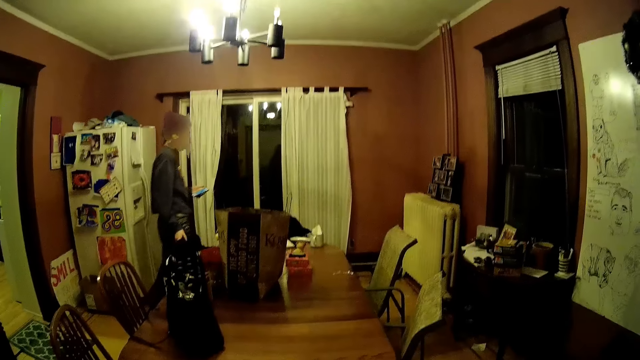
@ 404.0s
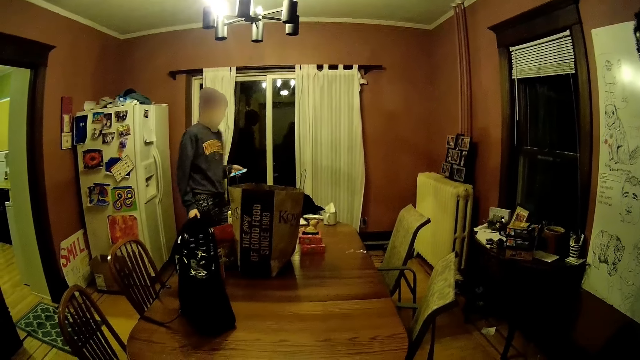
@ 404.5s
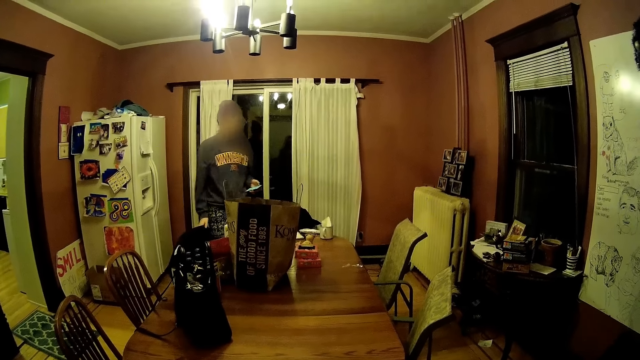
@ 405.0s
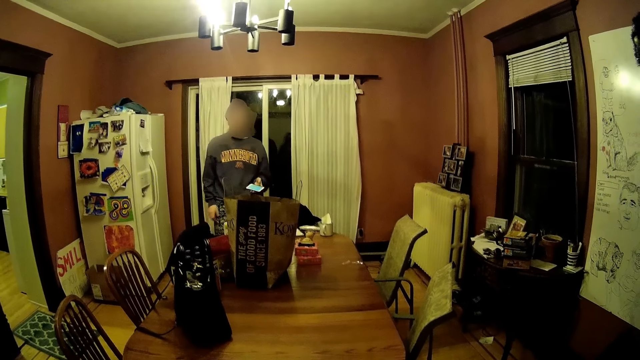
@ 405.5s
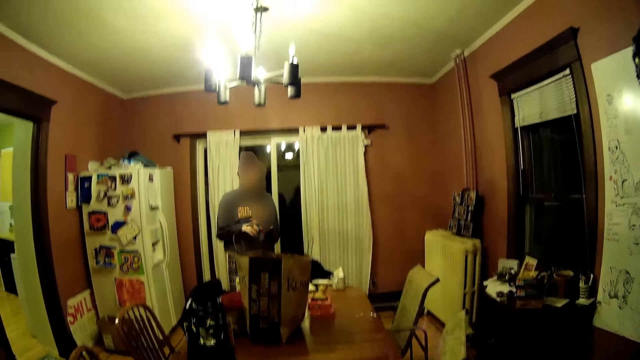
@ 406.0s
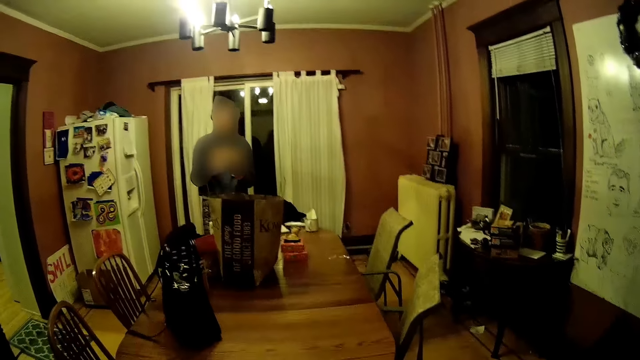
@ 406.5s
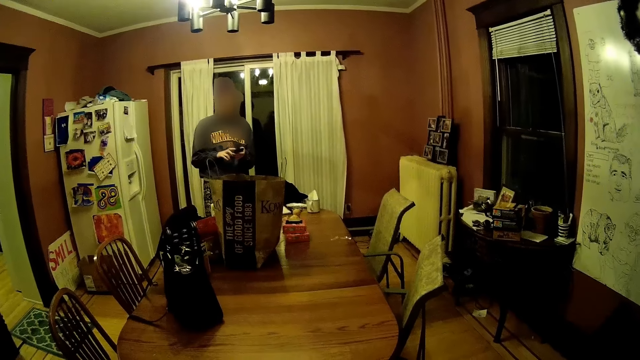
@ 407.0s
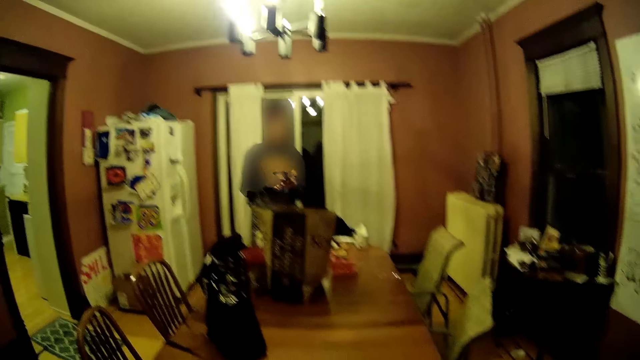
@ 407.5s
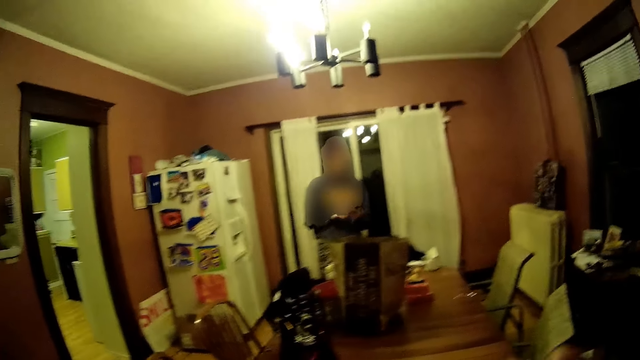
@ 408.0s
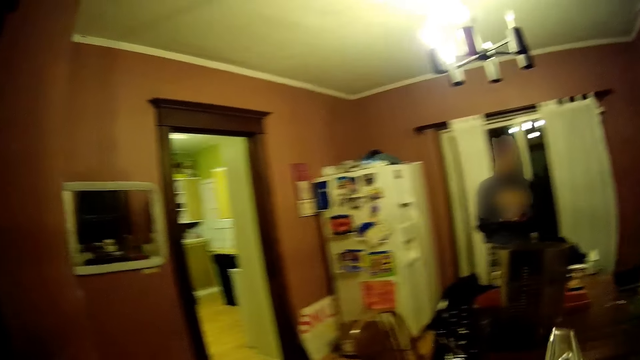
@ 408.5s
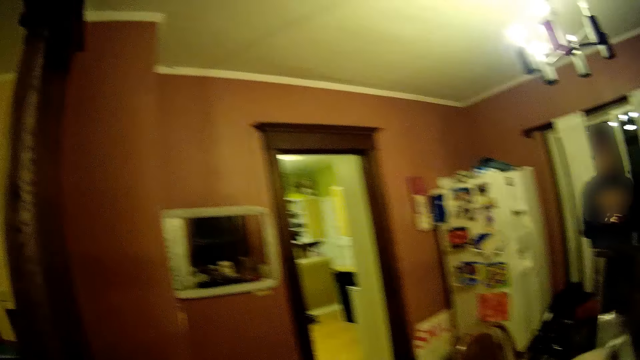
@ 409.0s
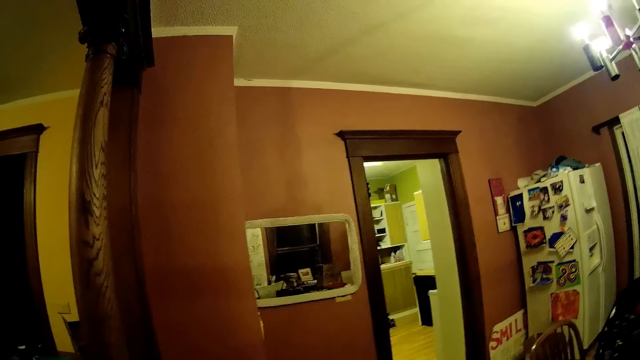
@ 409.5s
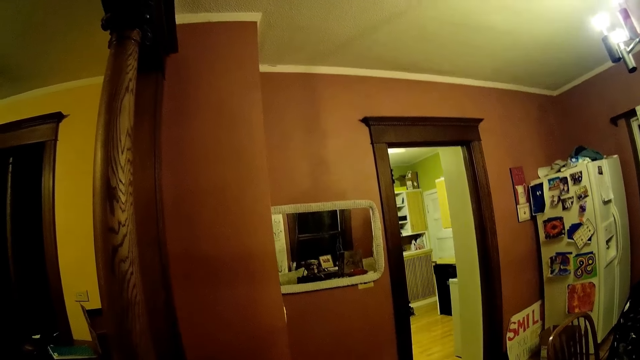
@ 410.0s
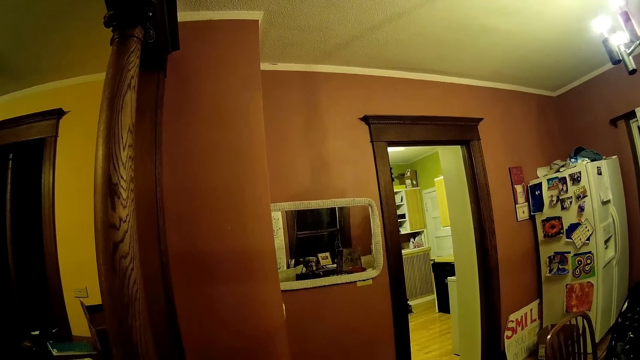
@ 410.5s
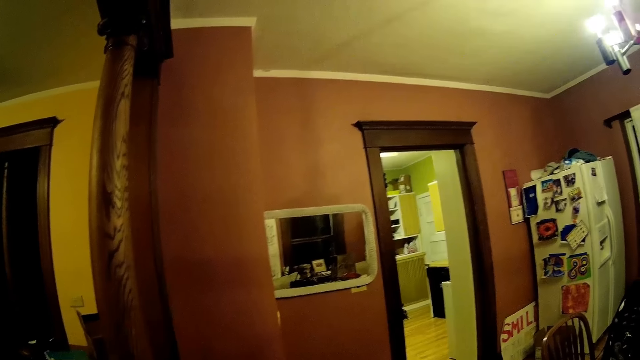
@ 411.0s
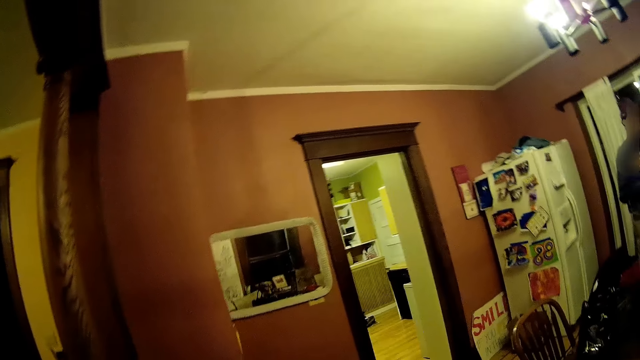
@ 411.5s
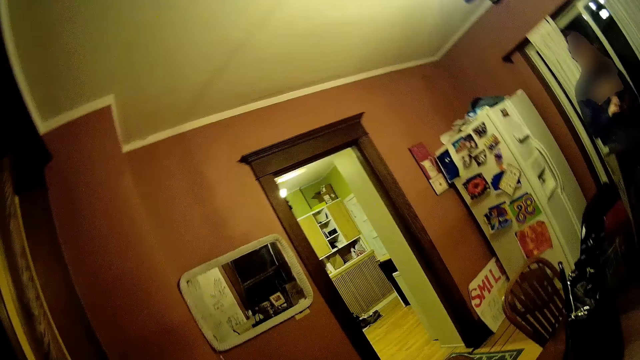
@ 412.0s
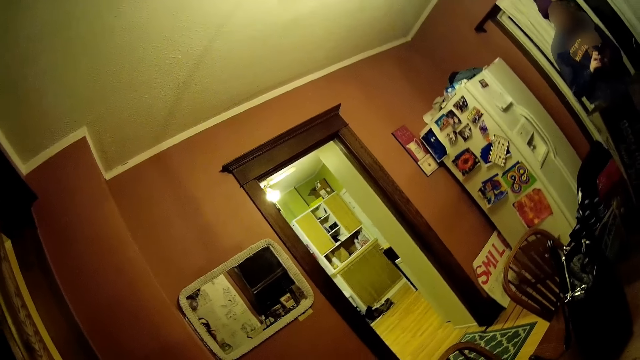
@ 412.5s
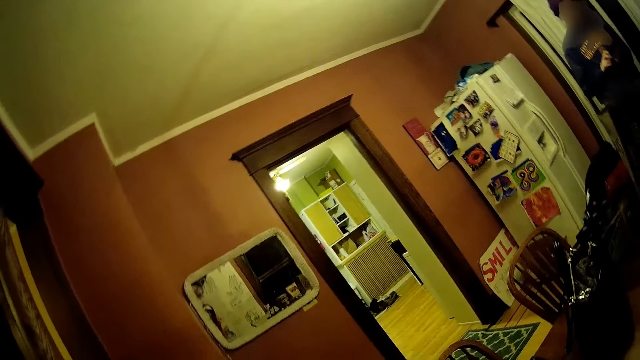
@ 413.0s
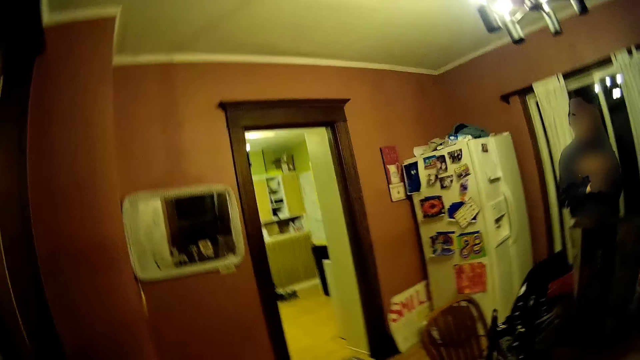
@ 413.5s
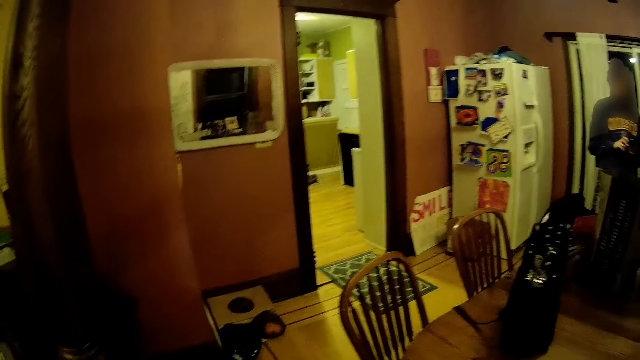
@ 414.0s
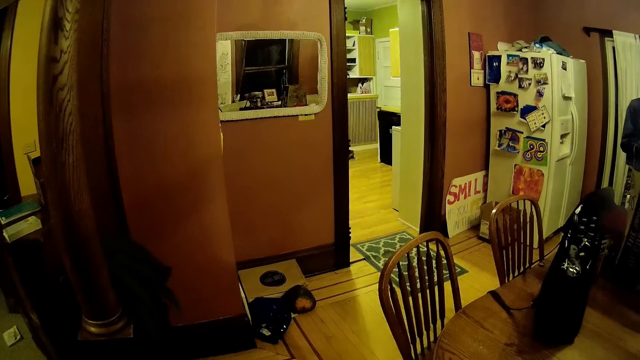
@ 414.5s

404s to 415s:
The man touches a dining chair with his right hand. The man operates on the phone with both hands. The camera wearer is in the dining room. They look around.

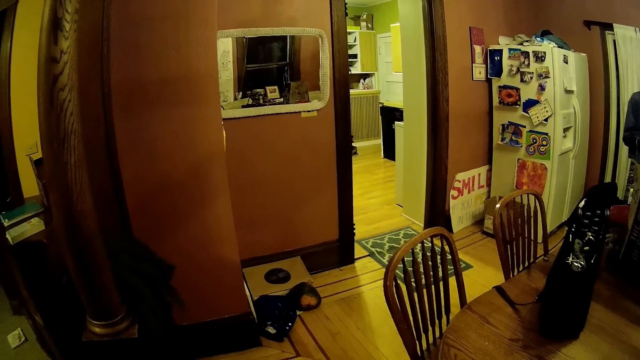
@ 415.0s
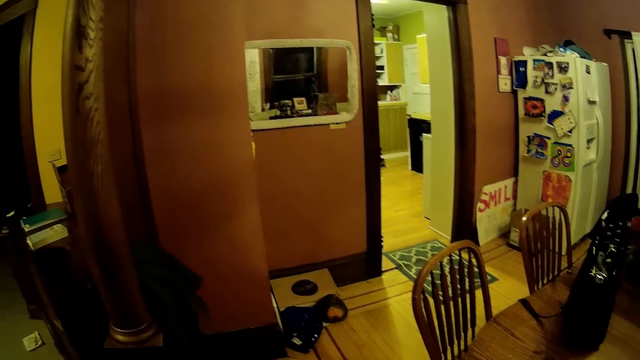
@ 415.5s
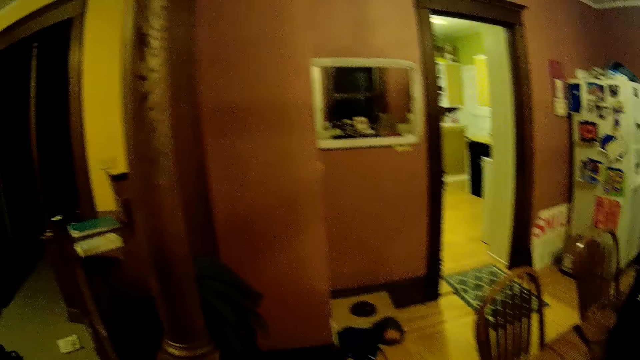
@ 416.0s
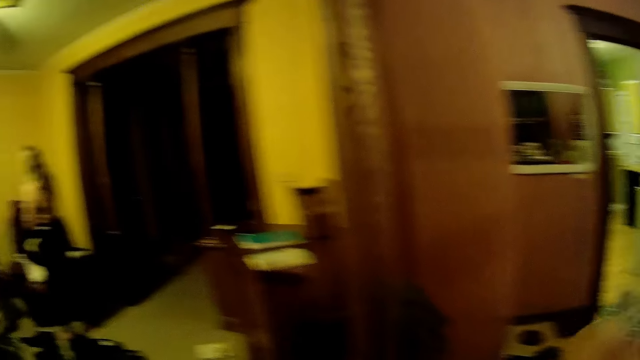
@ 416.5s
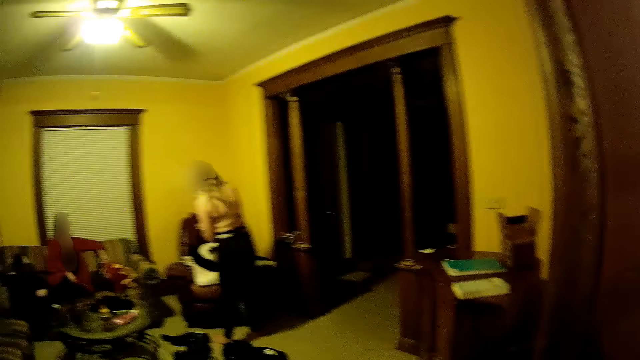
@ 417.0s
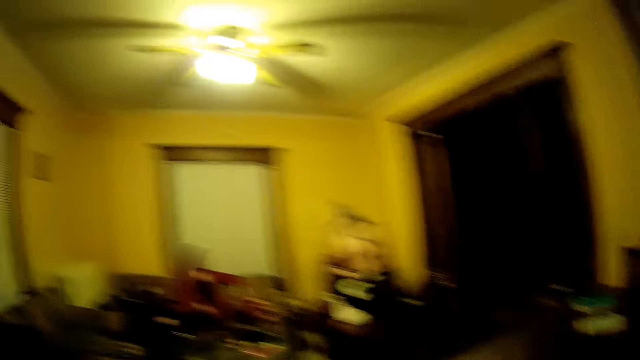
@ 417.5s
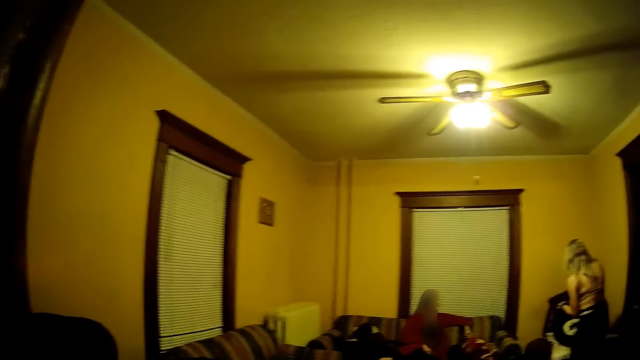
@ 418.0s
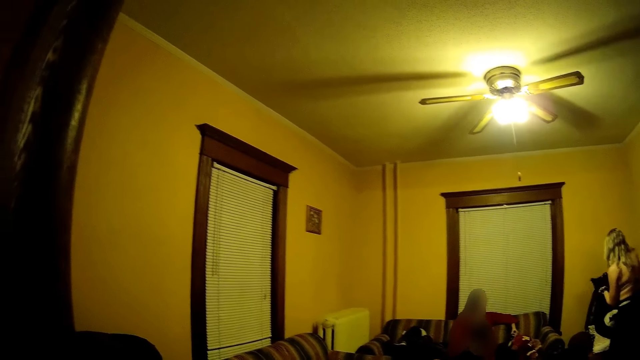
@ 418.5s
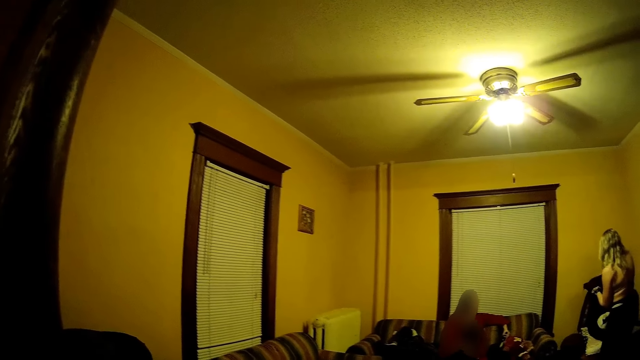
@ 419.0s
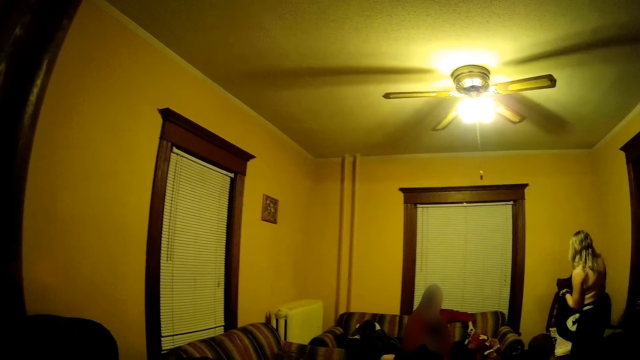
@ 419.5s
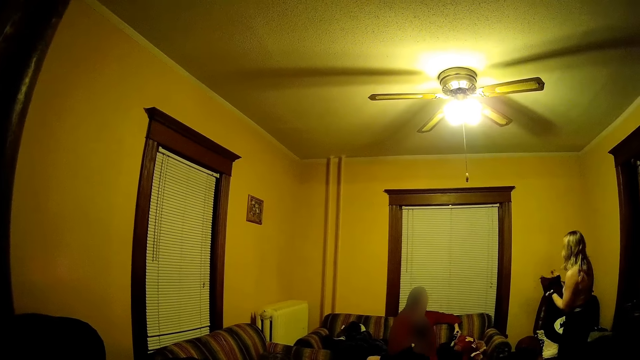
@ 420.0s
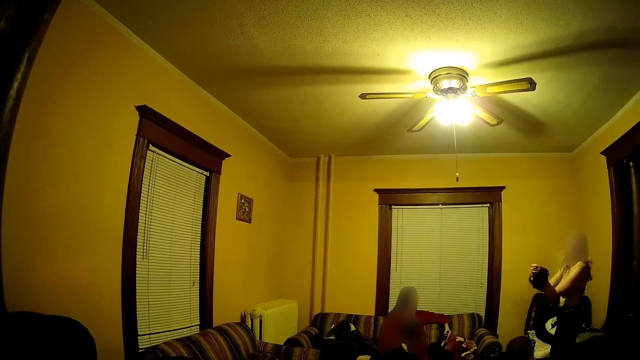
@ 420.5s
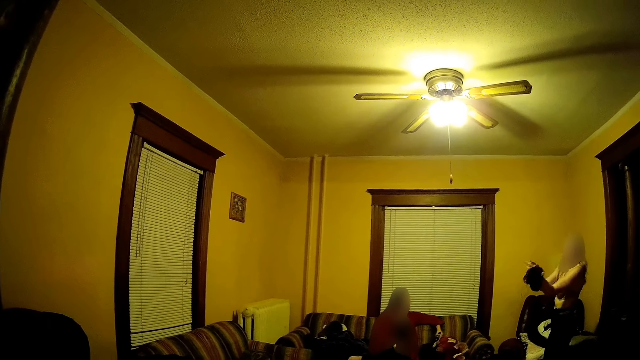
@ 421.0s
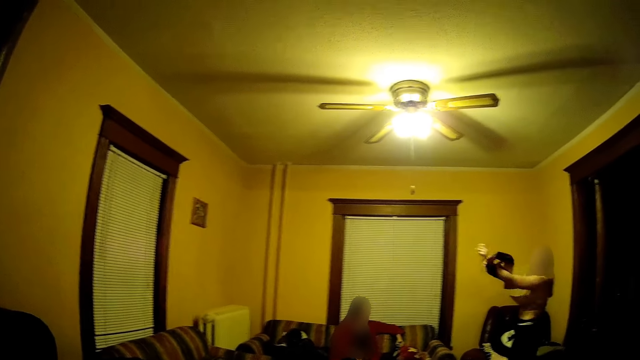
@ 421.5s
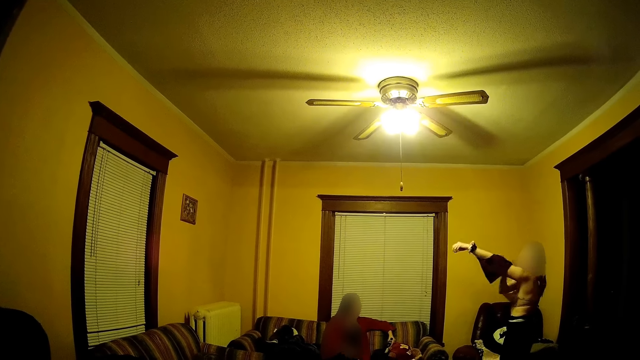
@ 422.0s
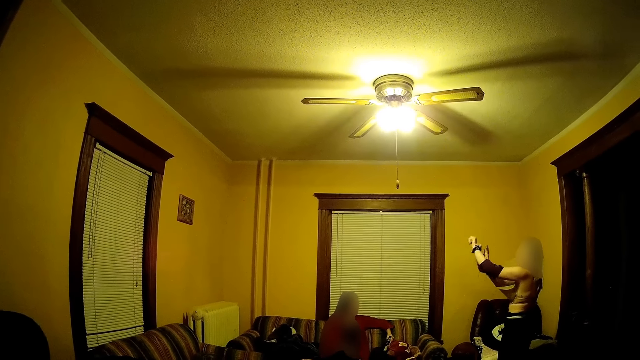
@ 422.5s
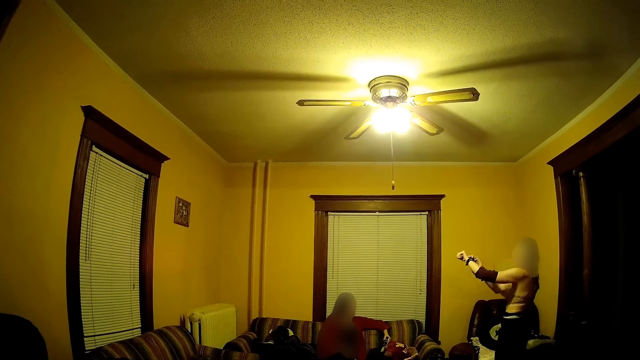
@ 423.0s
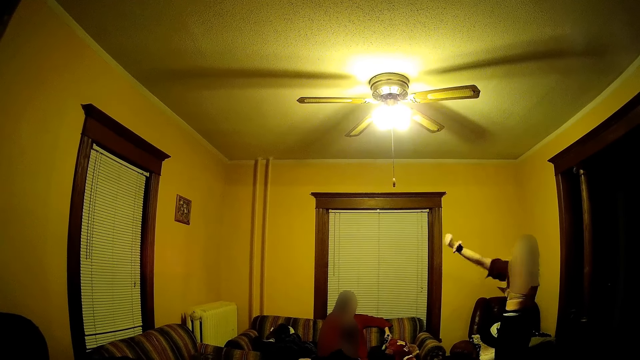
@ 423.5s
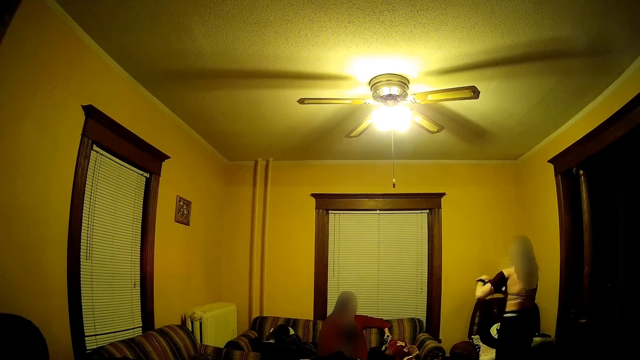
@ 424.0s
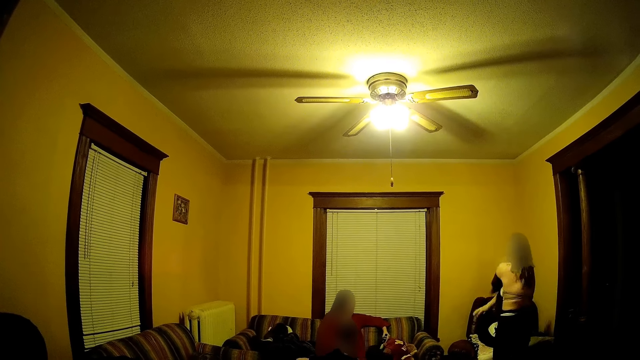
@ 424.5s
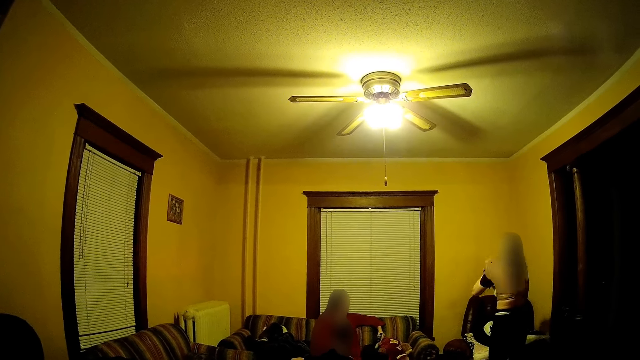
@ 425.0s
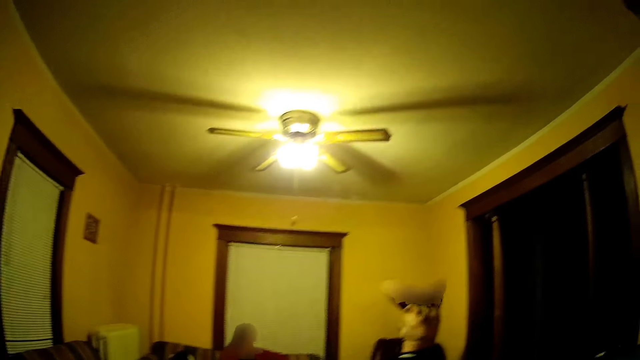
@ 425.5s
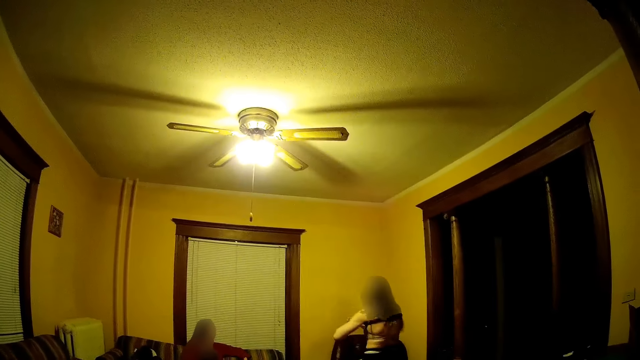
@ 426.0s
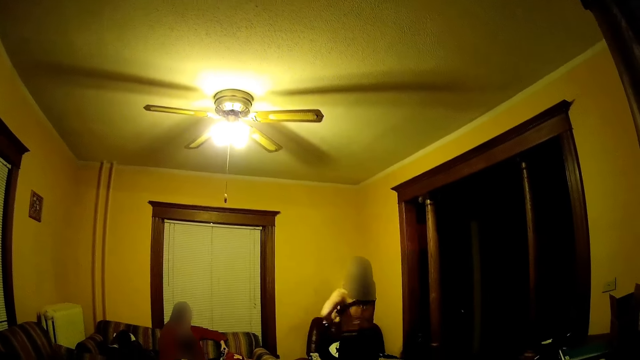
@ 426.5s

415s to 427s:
The camera wearer moves to the living room. The woman wears a black blouse with both hands.
